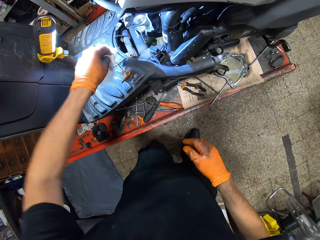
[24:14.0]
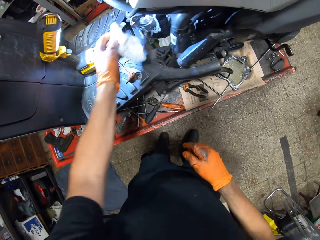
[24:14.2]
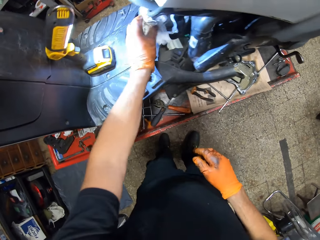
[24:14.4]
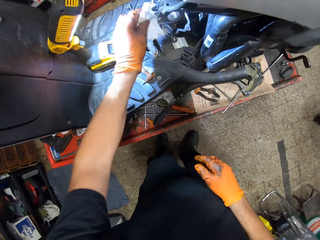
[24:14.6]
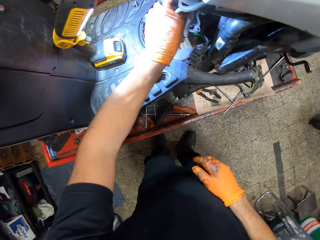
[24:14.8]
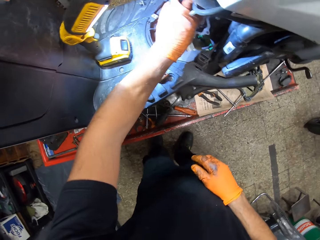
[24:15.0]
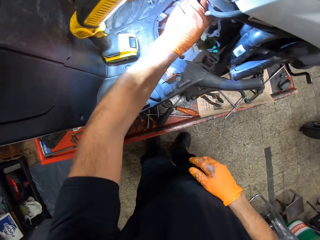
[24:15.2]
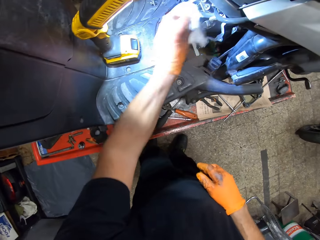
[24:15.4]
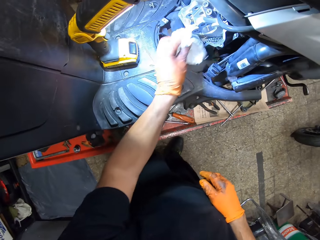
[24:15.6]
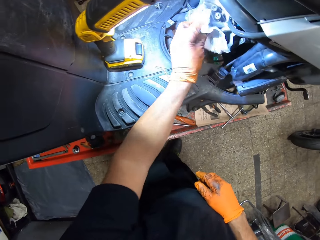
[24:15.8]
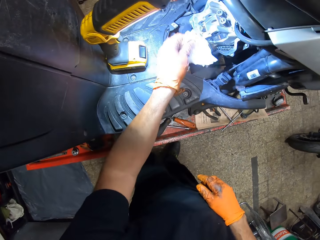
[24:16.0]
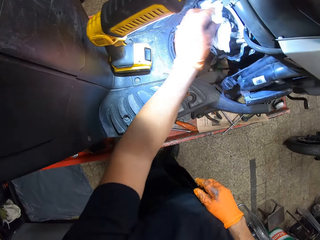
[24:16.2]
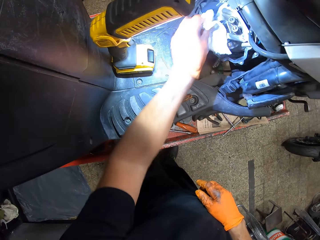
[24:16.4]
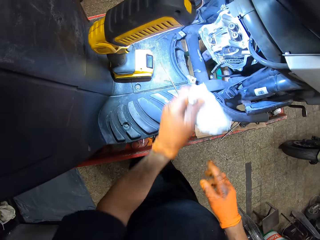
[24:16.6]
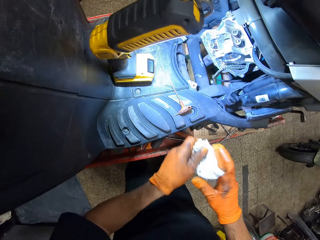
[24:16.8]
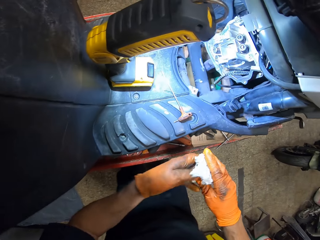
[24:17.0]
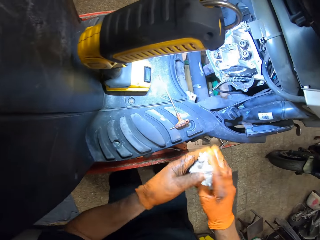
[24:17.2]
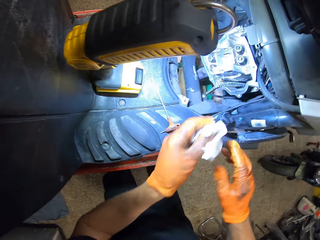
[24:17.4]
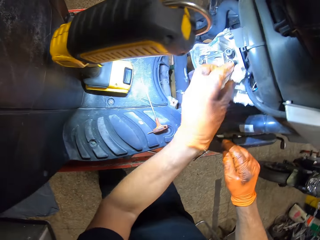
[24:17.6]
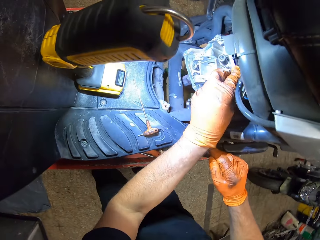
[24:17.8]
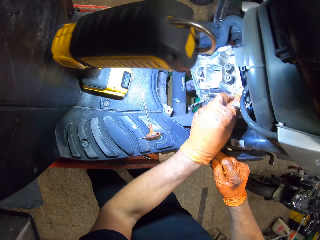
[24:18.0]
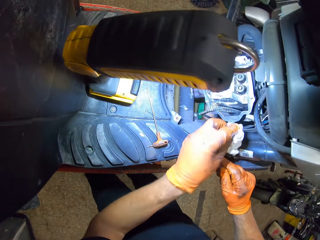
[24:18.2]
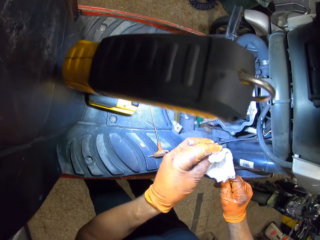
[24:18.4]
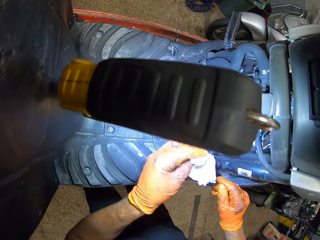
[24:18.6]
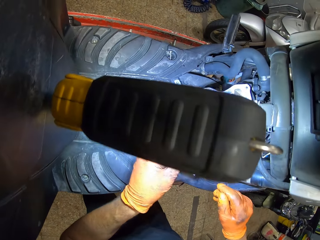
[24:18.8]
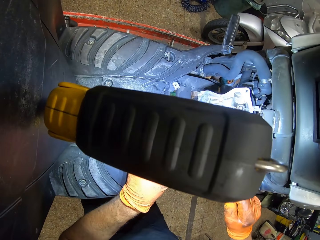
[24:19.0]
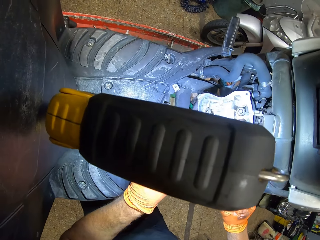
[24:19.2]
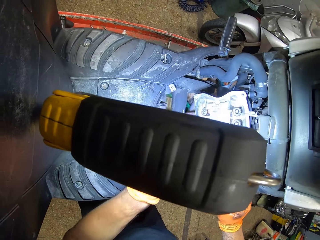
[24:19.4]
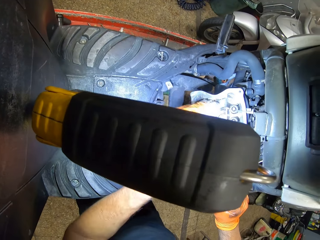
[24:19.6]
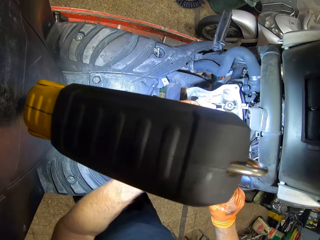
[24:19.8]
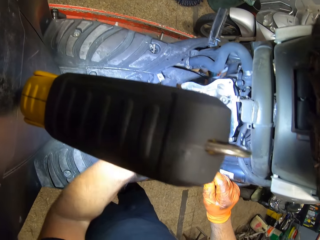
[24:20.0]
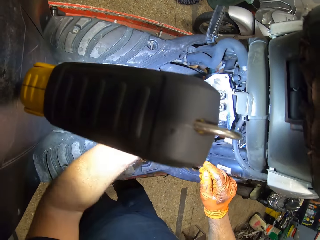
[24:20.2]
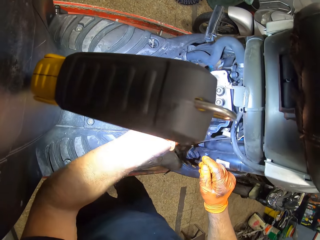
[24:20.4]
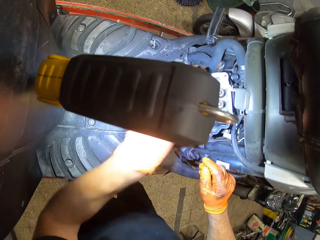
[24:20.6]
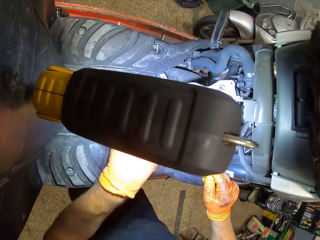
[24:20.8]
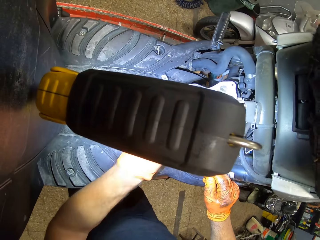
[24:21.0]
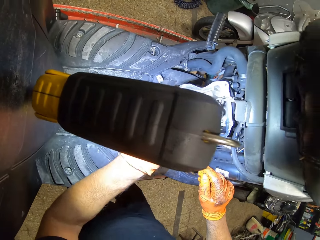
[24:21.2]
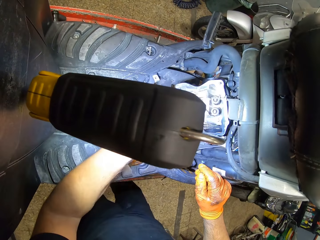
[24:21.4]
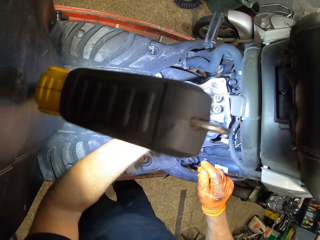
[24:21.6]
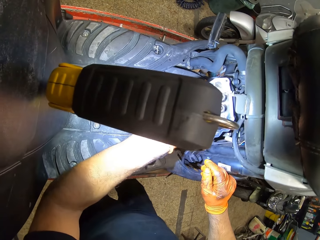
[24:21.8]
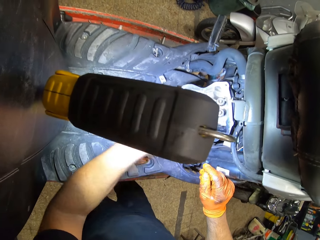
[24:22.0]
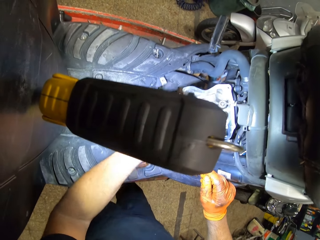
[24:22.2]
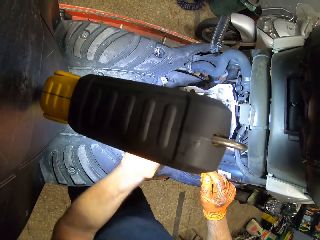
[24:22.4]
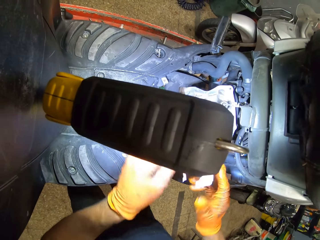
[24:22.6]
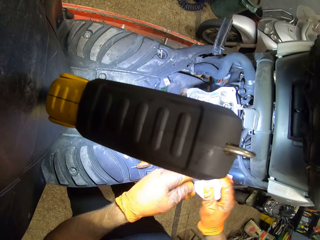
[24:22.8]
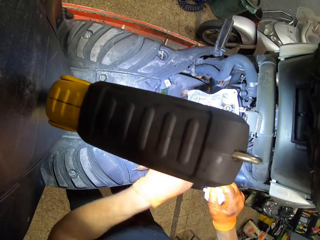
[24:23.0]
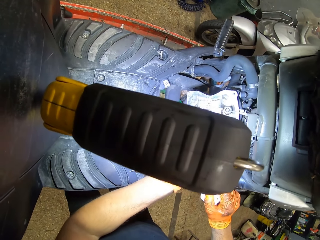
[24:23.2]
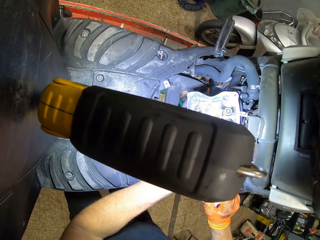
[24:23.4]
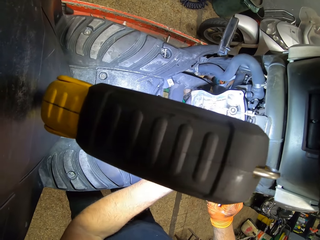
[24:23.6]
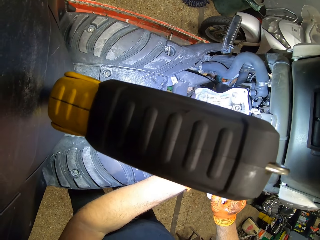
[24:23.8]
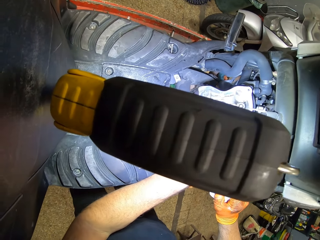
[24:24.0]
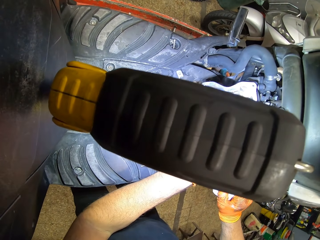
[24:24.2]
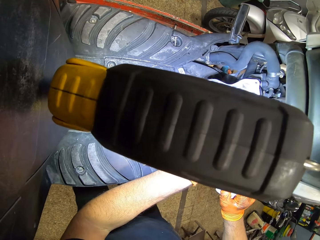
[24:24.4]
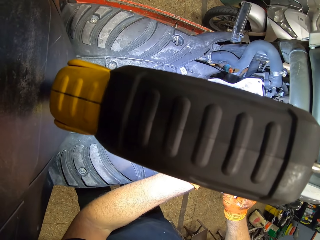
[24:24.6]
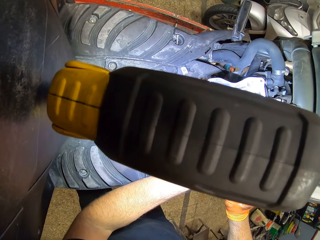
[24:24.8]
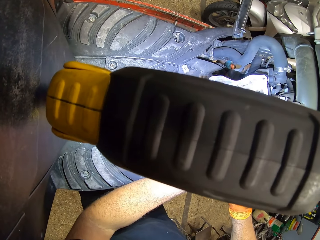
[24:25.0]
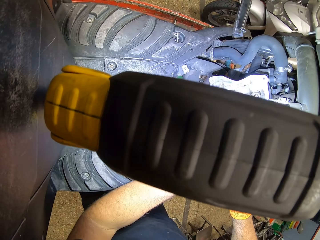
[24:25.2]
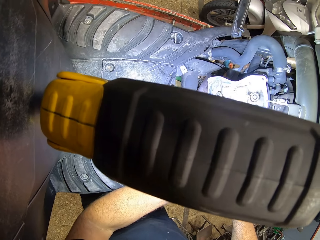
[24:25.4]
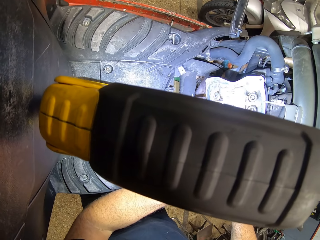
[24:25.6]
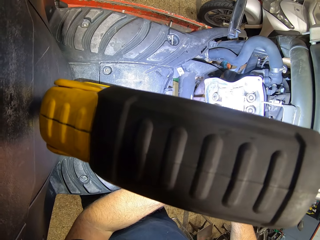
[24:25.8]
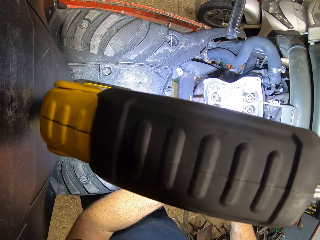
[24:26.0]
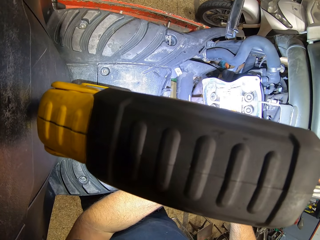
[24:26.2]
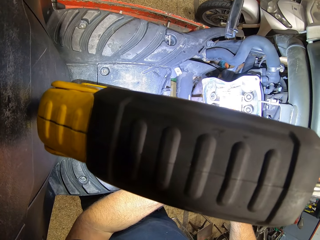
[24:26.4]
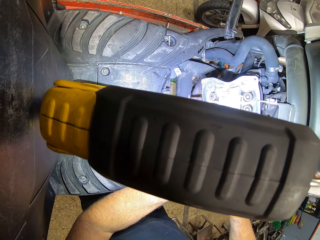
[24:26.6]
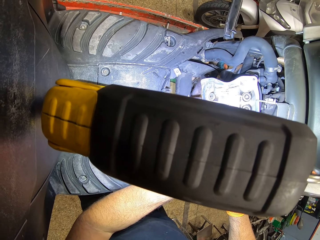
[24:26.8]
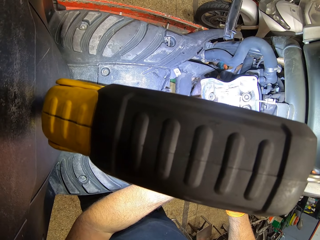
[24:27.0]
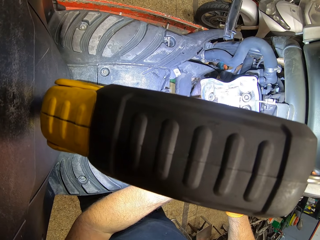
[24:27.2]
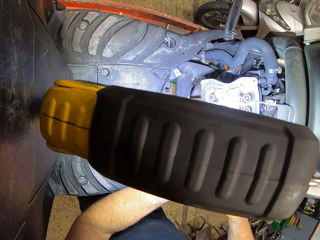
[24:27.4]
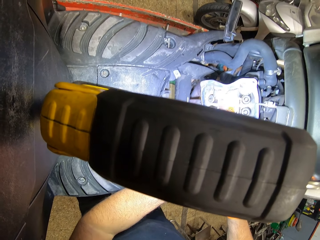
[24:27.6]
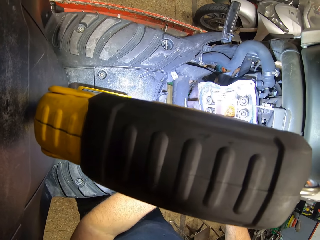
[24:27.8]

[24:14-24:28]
The camera wearer holds the tissue in both gloved hands. He cleans the engine block with the tissue in his gloved left hand. He rests his gloved right hand on the motorcycle. He transfers the tissue from his gloved left hand to his gloved right hand. He puts his gloved left finger in the engine block.

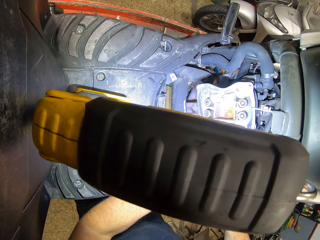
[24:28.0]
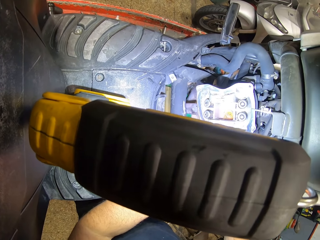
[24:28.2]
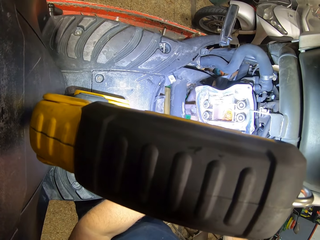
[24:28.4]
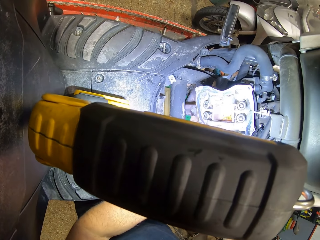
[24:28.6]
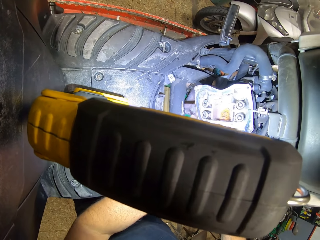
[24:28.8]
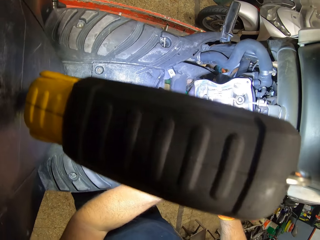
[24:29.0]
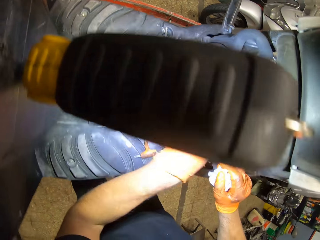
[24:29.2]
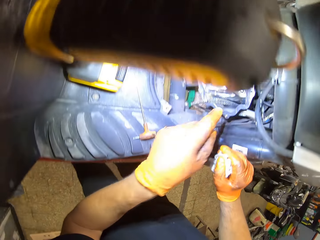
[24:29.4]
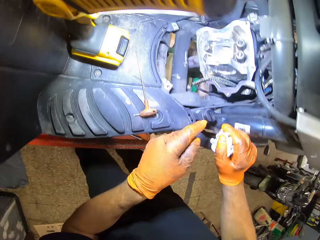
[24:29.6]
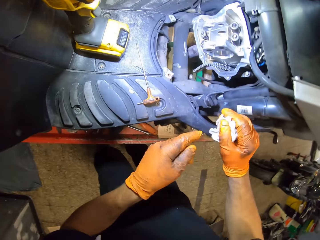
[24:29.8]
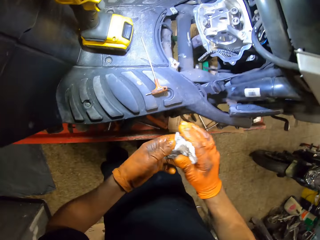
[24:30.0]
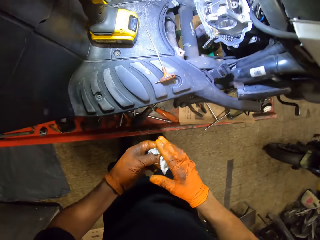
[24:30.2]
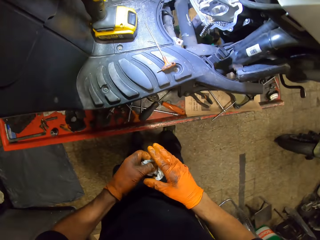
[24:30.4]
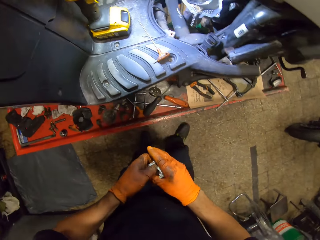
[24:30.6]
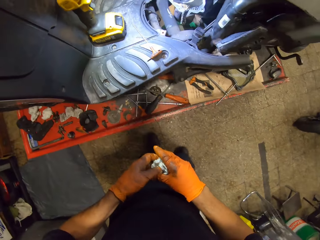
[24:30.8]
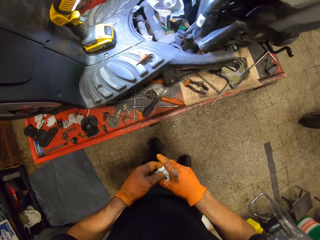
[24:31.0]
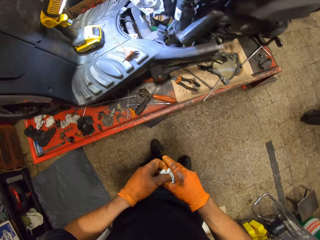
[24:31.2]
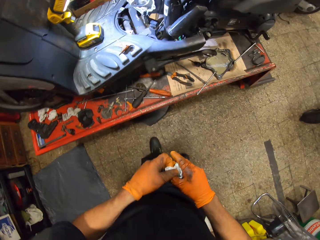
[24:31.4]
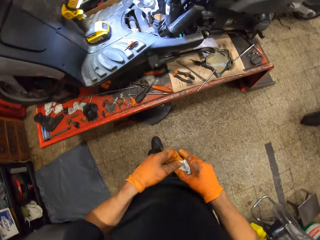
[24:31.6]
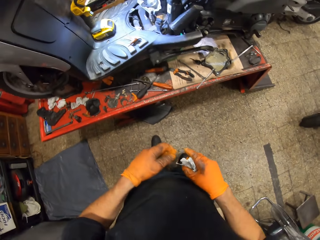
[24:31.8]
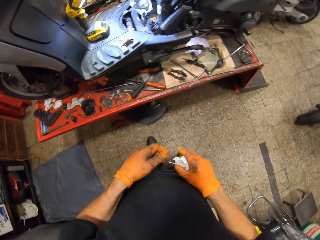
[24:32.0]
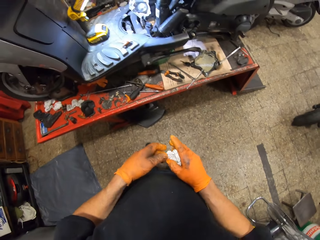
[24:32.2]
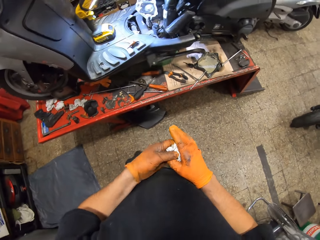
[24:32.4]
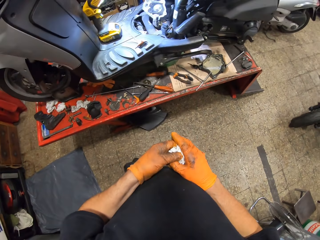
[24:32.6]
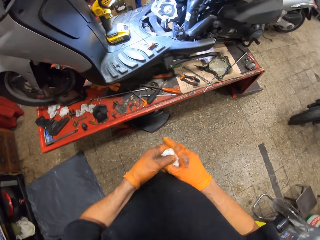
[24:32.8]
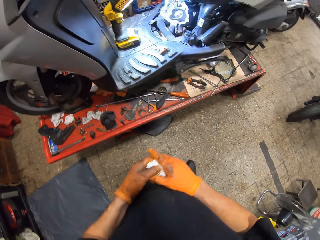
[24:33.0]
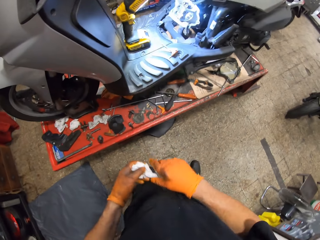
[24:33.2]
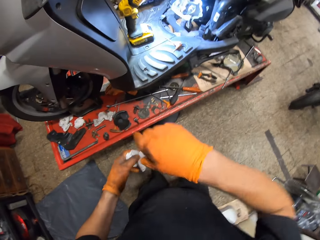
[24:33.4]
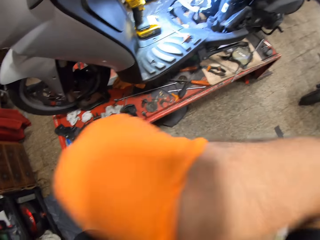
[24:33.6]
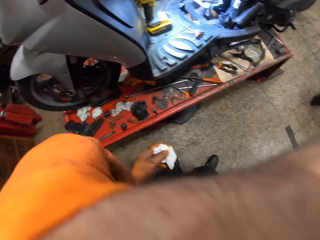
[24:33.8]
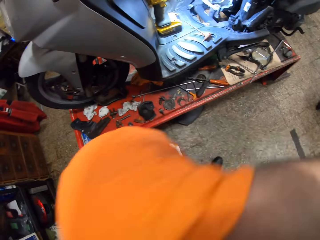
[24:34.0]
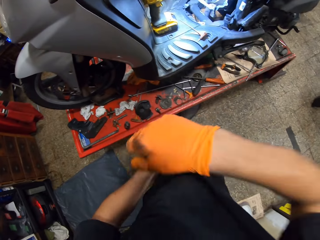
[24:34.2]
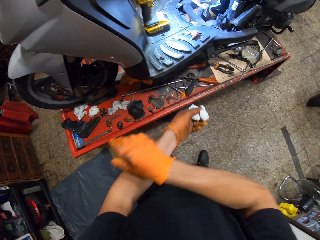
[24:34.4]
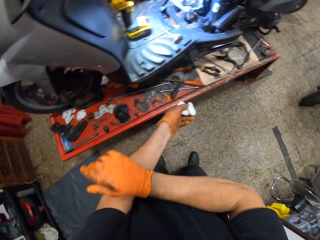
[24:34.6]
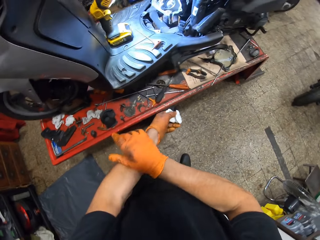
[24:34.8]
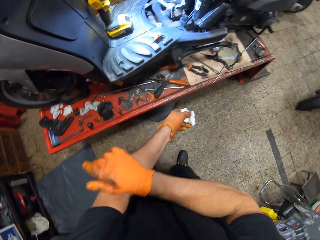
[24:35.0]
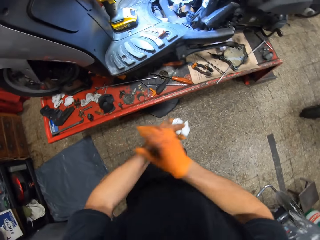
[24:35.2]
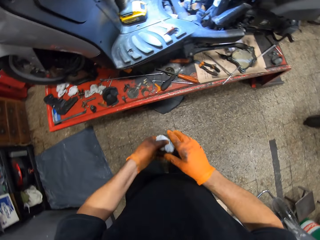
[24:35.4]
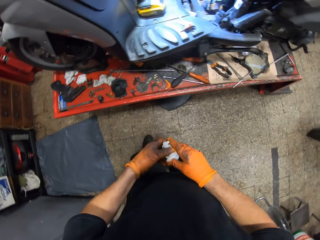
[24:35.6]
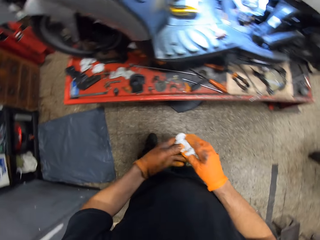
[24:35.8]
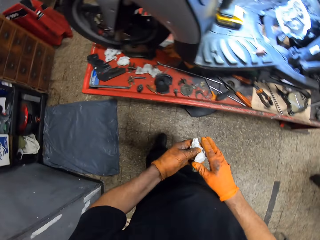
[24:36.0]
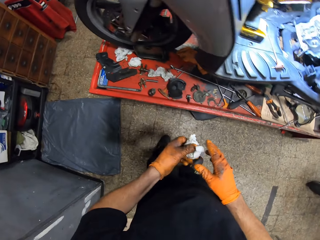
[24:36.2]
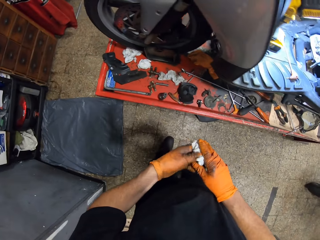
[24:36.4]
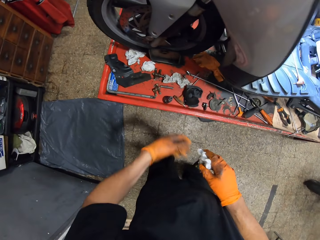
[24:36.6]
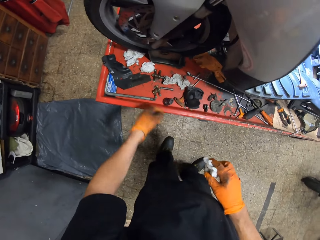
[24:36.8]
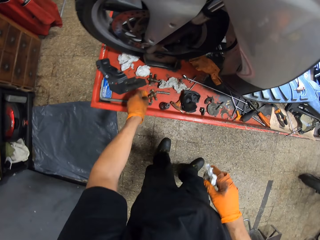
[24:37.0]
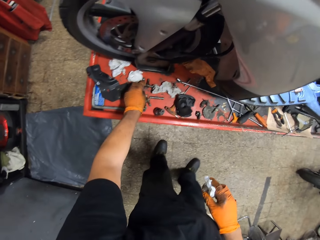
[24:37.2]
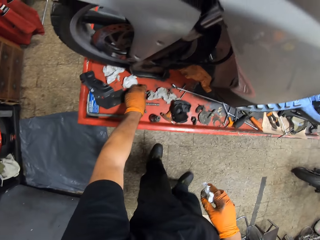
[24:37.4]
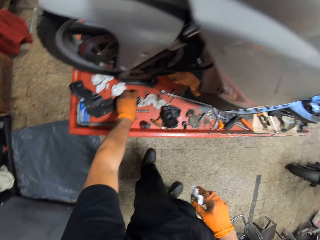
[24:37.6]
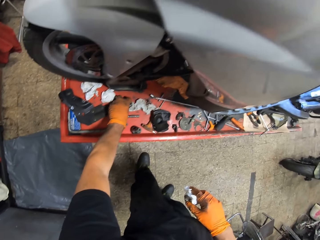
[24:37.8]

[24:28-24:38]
The camera wearer transfers the tissue from his gloved right hand to his gloved left hand. He holds the tissue in both gloved hands. He stares at the motorcycle. He touches his face with his gloved right hand. He wipes the face. He rubs his gloved right hand on his left arm. He wipes the hand. He transfers the tissue from his gloved left hand to his gloved right hand.
